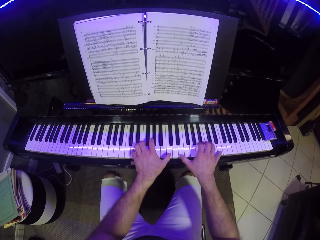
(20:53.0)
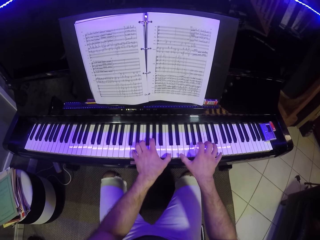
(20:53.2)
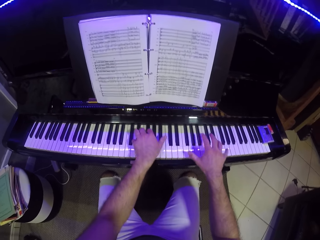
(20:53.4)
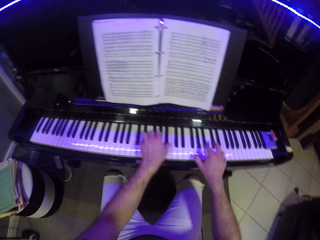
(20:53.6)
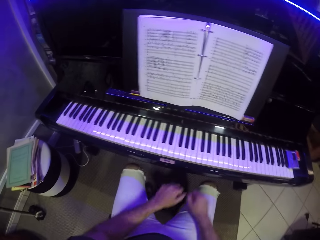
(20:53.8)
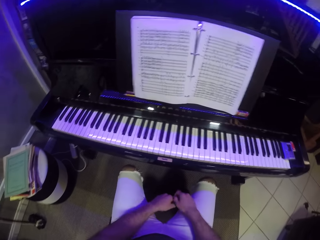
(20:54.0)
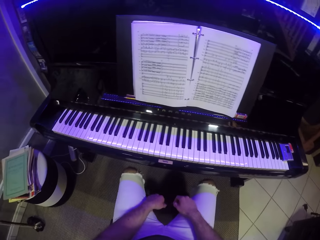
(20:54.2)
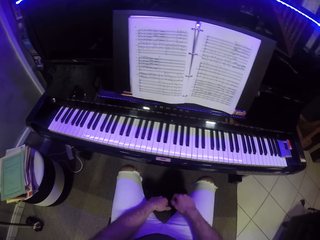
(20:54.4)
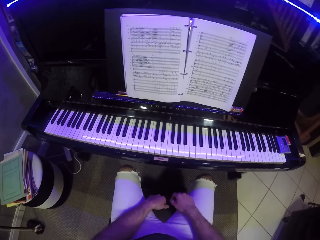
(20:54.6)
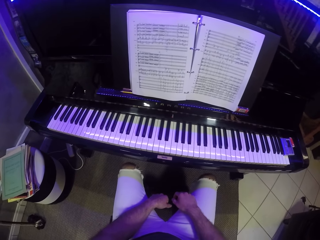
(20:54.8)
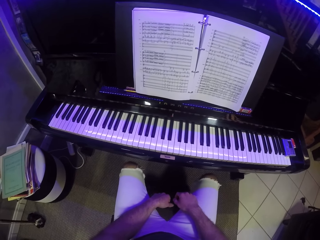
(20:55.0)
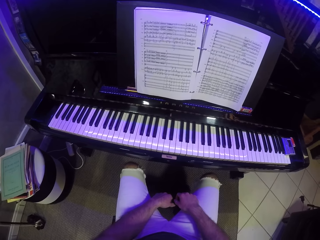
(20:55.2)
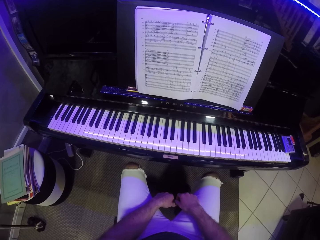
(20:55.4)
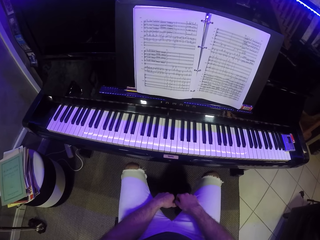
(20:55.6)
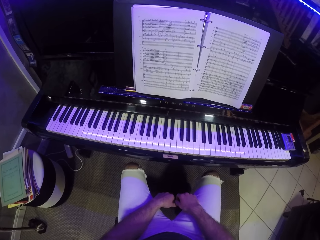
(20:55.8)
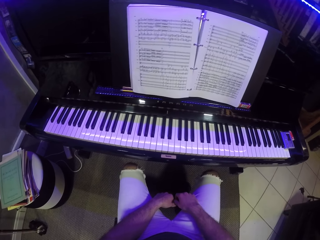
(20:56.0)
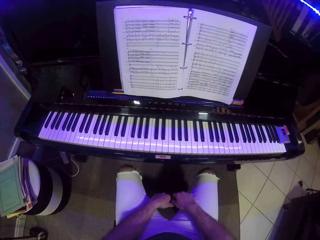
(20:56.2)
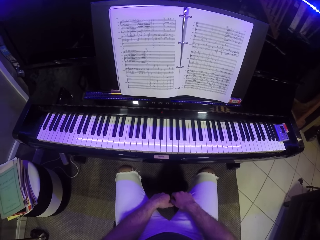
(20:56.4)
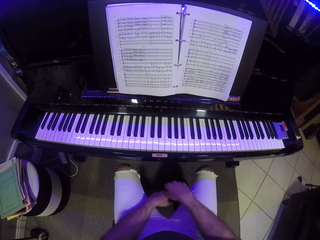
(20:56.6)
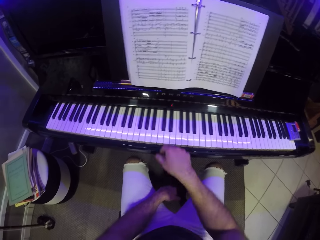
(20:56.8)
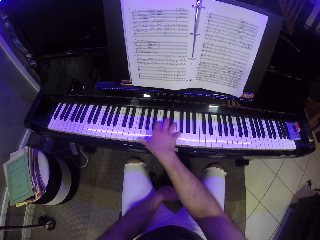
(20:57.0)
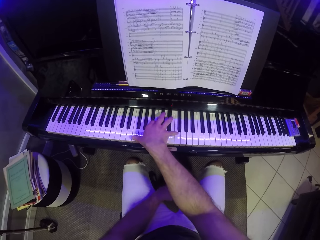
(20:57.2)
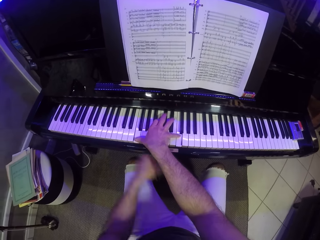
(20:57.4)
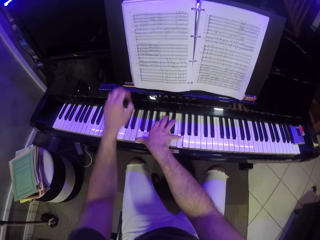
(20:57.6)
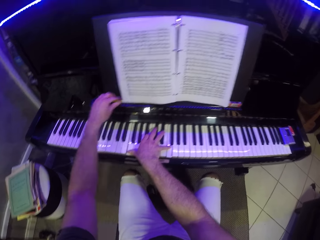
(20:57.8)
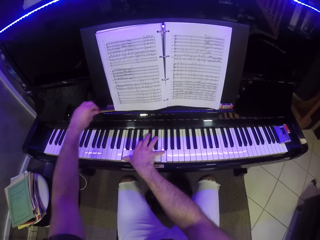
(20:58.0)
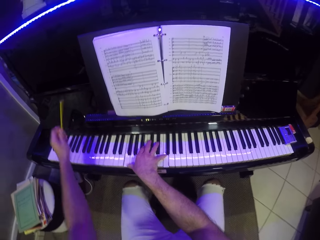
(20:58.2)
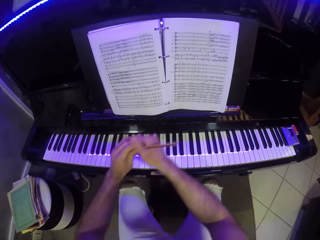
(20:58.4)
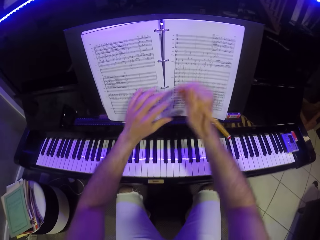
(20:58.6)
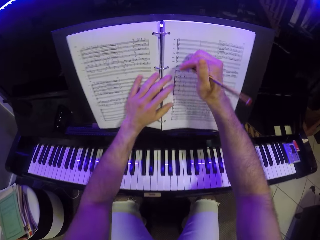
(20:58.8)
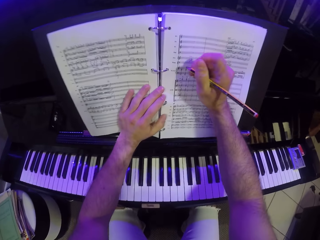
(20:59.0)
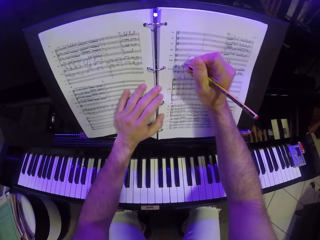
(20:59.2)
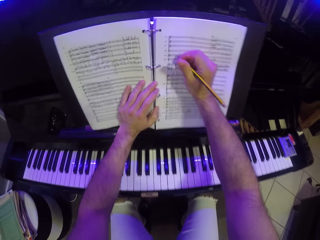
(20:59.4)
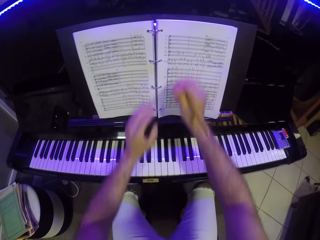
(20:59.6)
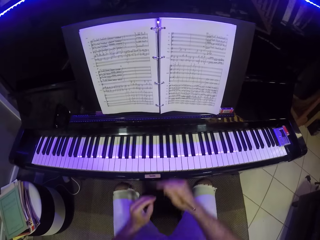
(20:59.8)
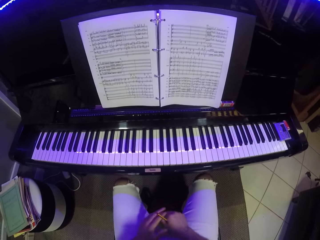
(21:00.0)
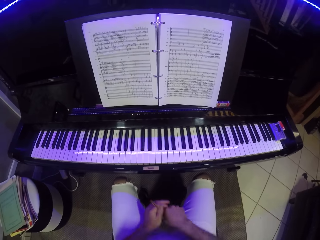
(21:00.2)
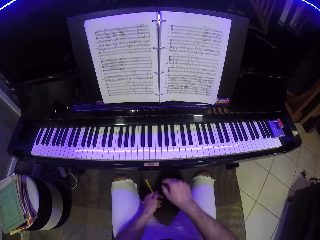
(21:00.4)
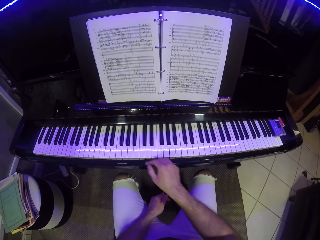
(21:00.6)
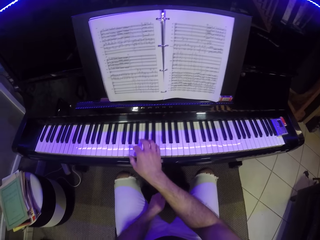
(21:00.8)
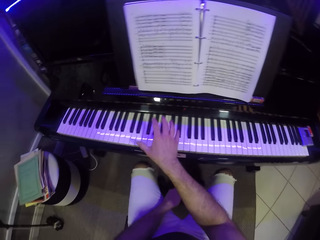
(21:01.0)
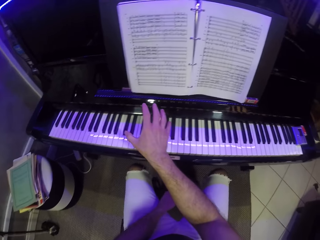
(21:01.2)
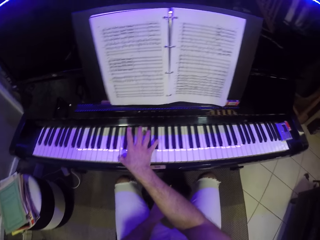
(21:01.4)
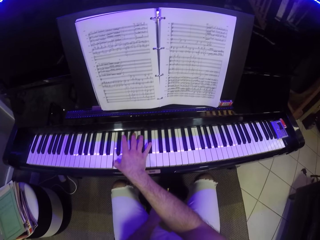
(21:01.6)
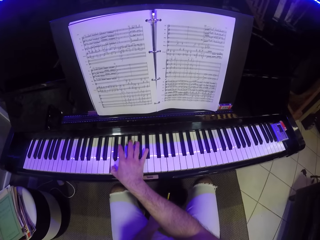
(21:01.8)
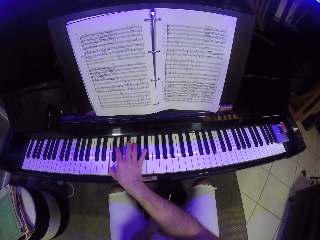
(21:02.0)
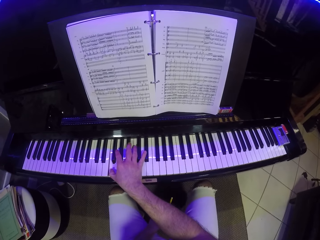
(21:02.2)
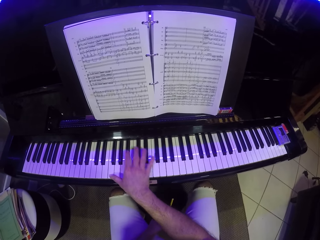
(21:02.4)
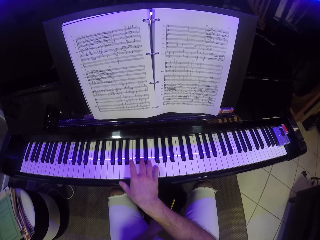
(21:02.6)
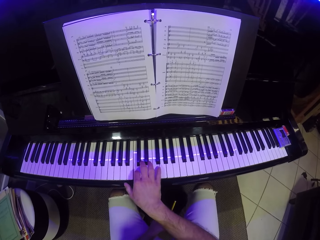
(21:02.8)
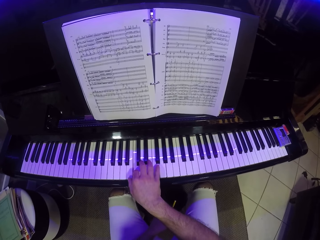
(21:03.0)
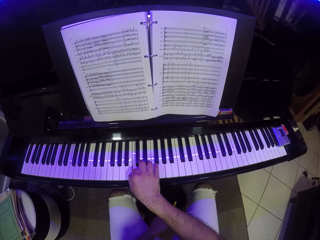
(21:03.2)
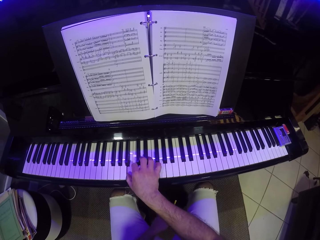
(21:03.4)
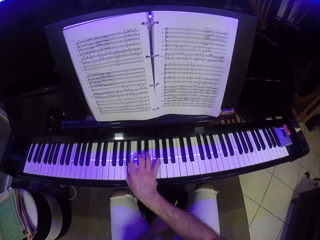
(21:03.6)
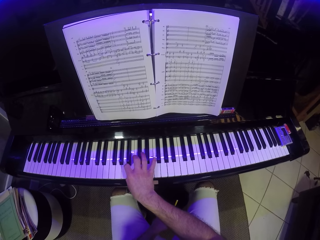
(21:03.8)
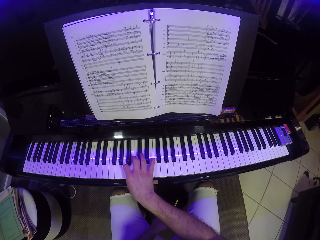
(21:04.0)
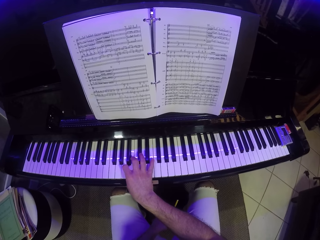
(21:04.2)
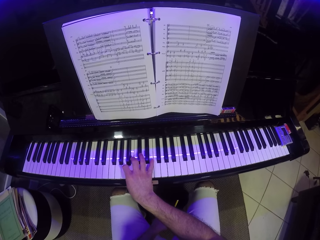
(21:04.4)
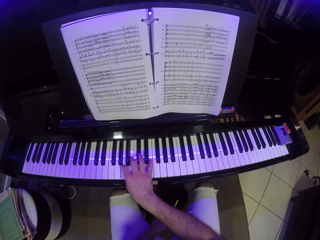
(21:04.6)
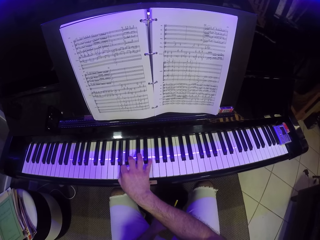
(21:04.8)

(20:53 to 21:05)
The camera wearer puts his hands back. He plays the piano with his right hand. He picks up the pencil from the piano with his left hand. He passes the pencil from his left hand to his right hand. He places his left hand on the music book. He writes on the music book with the pencil in his right hand. He passes the pencil from his right hand to his left hand. He plays the piano with his right hand. He holds the pencil.

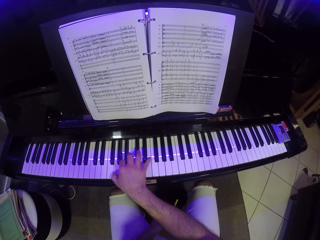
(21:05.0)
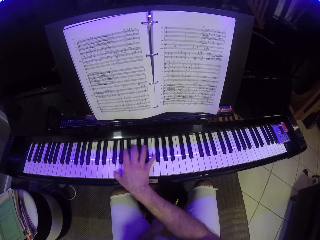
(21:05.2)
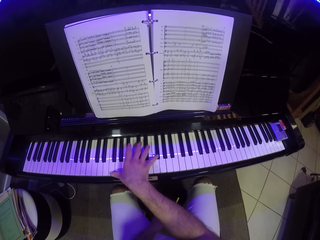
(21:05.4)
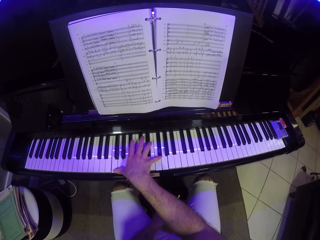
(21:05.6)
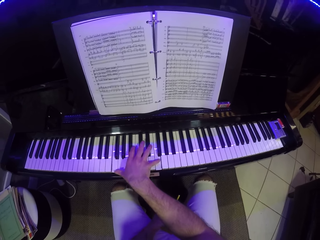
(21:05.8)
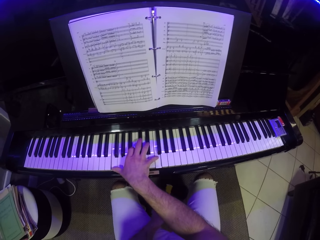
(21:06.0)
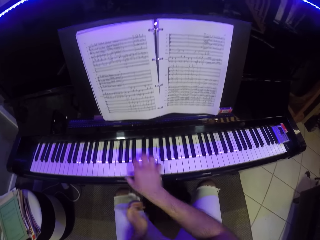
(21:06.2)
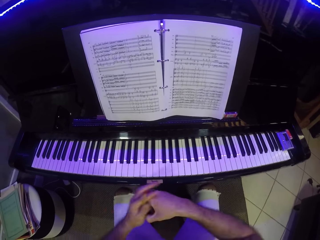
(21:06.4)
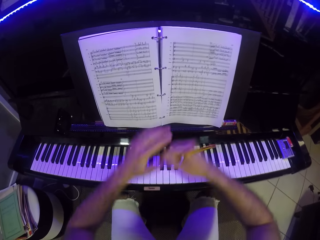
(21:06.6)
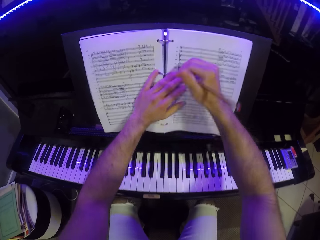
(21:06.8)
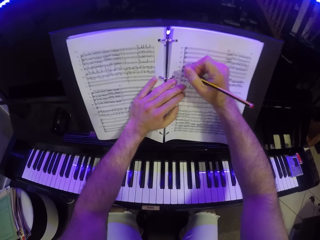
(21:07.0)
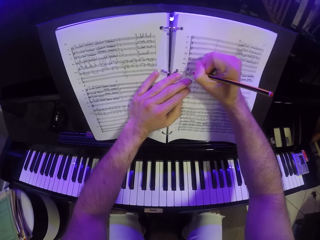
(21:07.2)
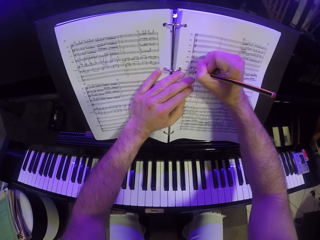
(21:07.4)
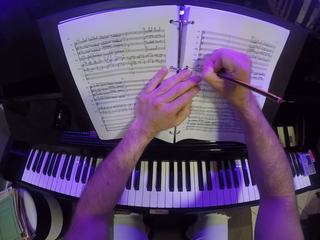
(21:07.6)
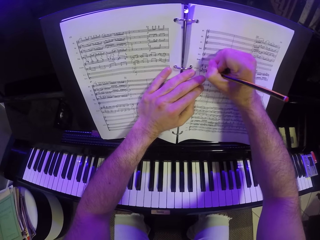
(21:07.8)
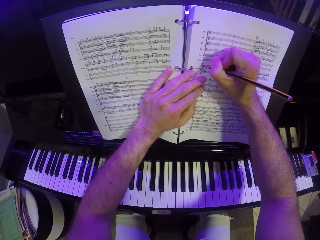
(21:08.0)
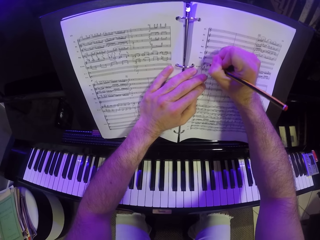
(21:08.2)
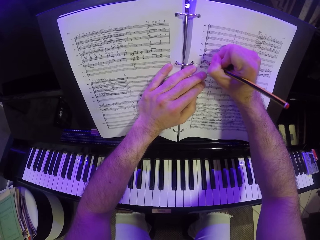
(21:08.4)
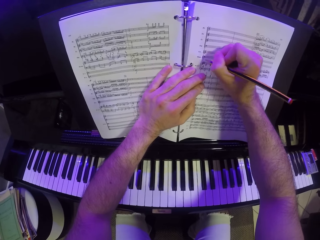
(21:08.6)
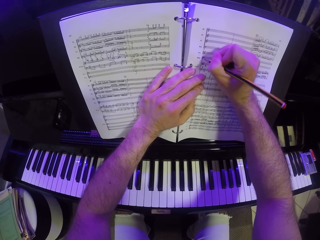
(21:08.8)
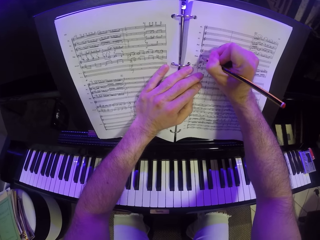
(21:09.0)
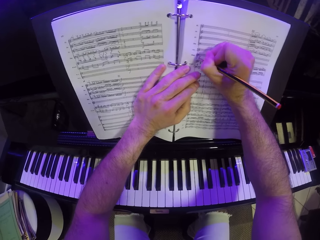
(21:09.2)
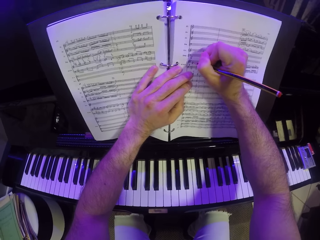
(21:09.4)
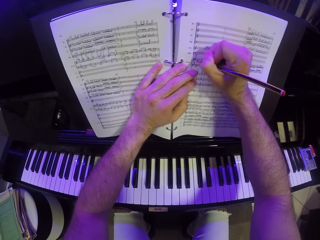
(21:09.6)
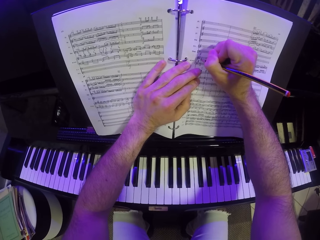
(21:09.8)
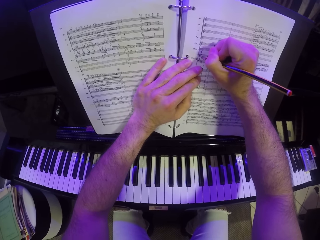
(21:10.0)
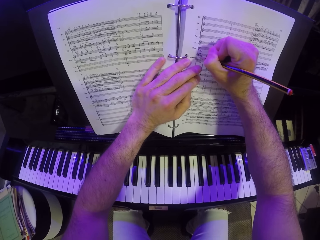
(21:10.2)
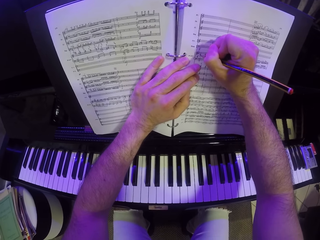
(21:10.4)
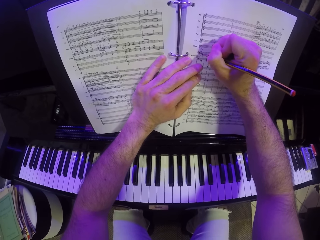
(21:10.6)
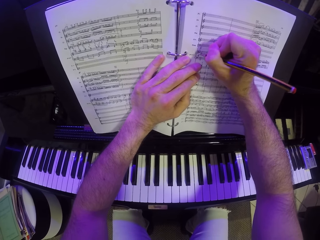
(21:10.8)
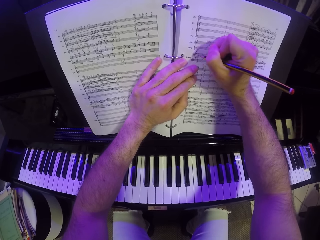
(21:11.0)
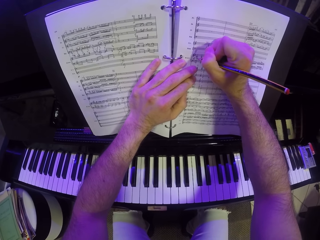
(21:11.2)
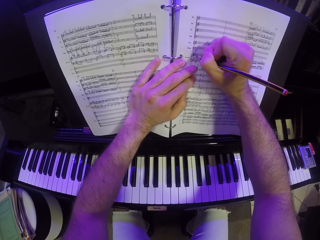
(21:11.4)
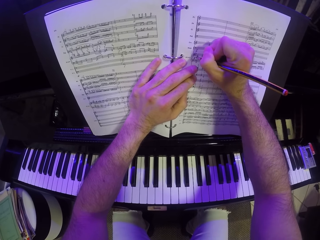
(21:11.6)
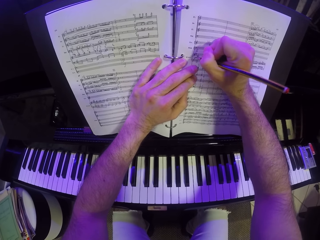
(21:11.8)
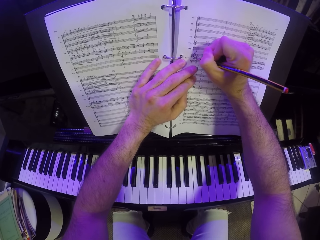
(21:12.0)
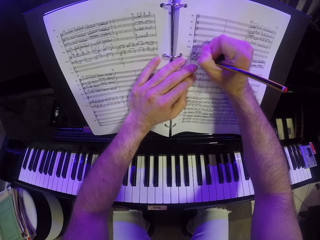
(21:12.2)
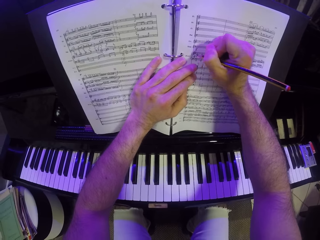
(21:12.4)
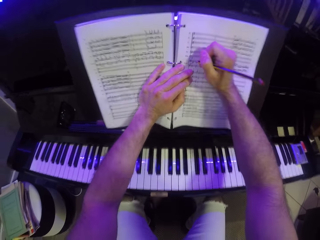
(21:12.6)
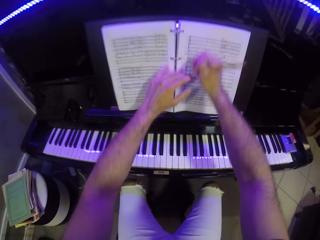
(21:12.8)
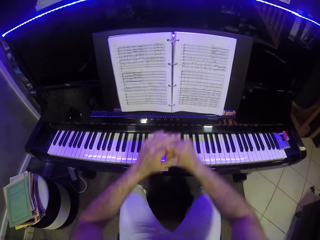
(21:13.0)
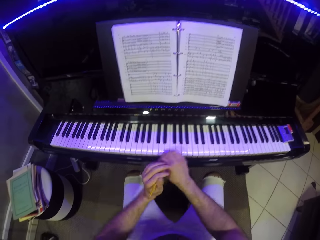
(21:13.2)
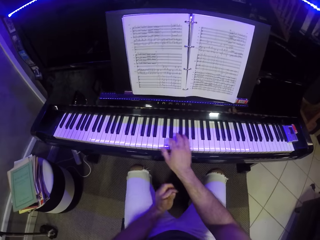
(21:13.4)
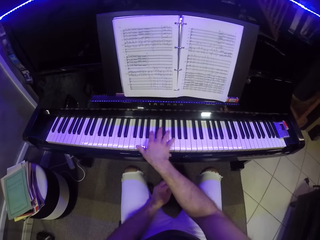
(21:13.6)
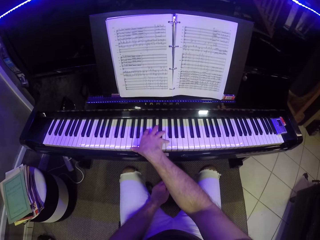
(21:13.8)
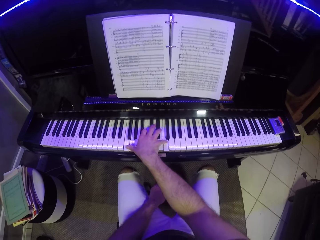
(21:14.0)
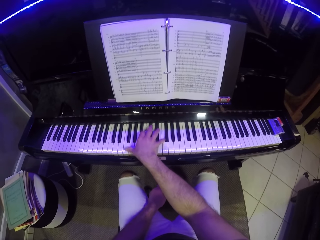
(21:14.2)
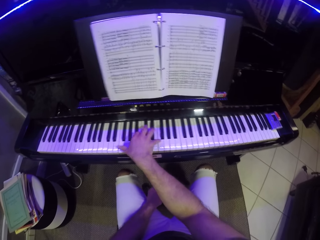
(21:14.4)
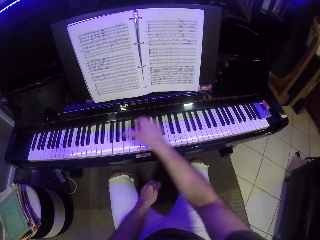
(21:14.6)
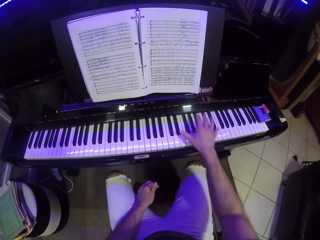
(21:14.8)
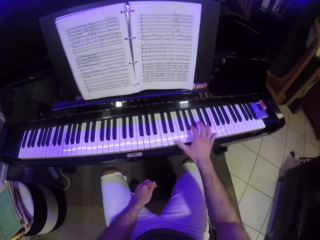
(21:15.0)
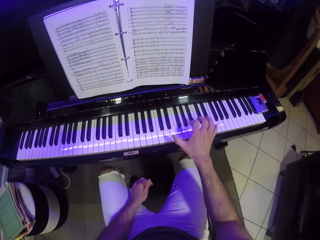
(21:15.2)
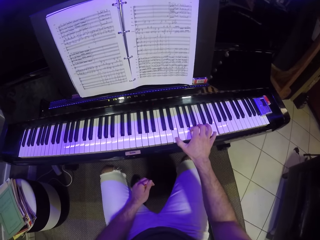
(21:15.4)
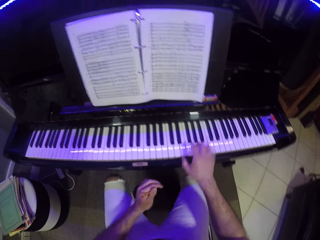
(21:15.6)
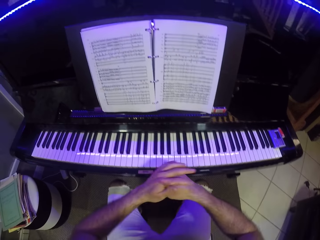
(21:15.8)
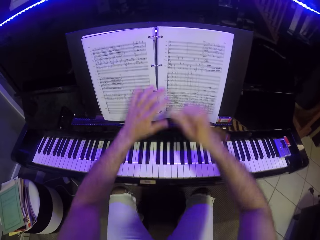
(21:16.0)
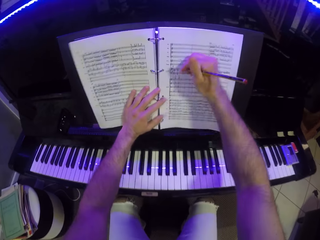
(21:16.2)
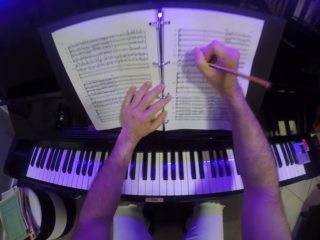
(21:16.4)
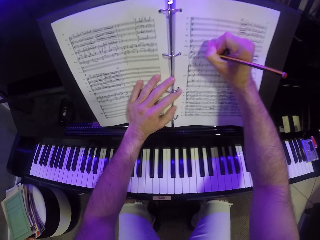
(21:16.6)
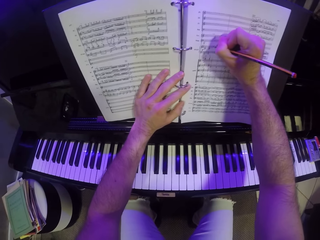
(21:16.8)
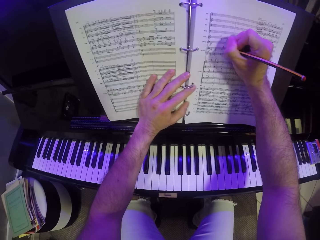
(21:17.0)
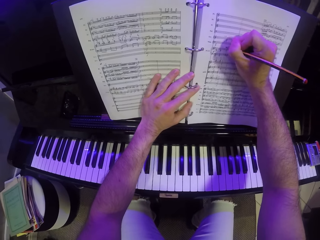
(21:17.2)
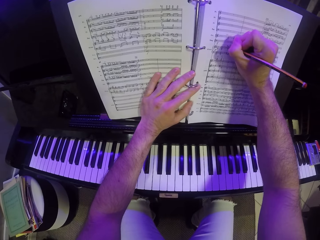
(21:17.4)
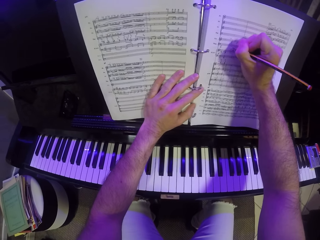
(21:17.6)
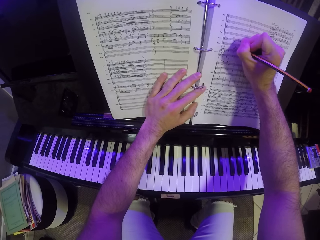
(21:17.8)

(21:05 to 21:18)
The camera wearer passes the pencil from his left hand to his right hand. He places his left hand on the music book. He writes on the music book with the pencil in his right hand. He passes the pencil from his right hand to his left hand. He plays the piano with his right hand. He passes the pencil from his left hand to his right hand. He places his left hand on the music book. He writes on the music book with the pencil in his right hand.
